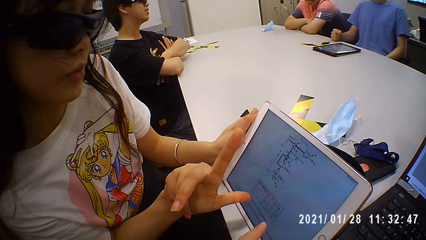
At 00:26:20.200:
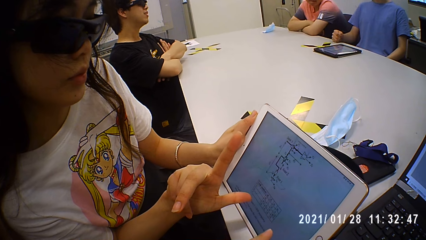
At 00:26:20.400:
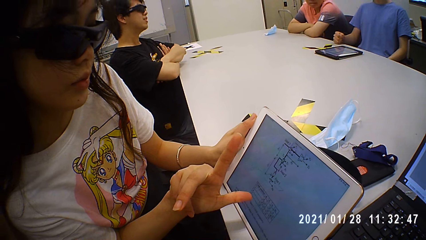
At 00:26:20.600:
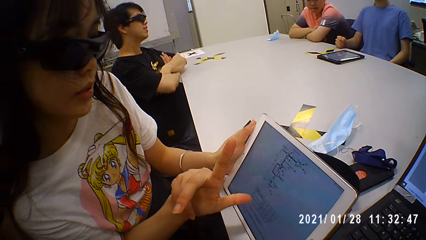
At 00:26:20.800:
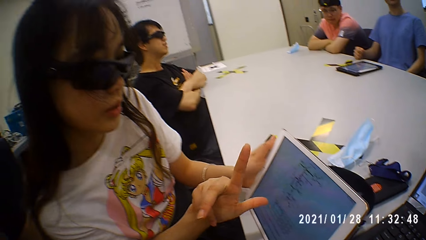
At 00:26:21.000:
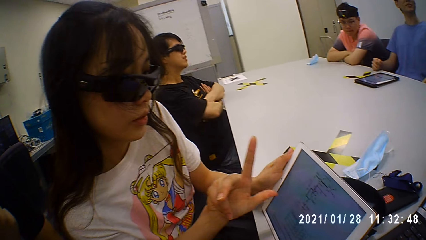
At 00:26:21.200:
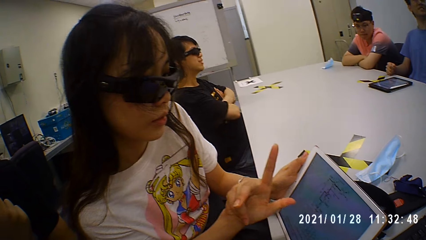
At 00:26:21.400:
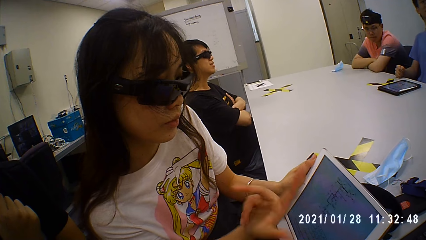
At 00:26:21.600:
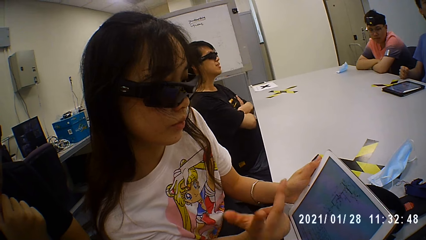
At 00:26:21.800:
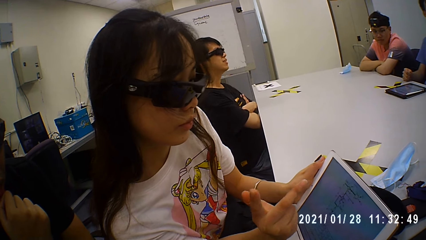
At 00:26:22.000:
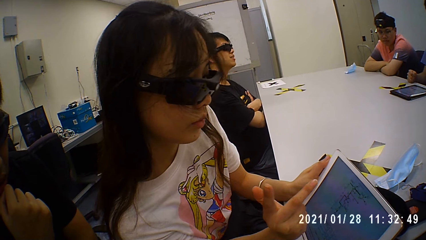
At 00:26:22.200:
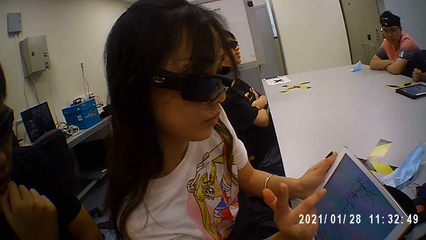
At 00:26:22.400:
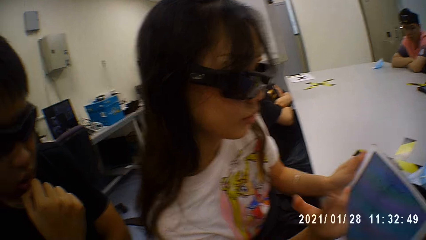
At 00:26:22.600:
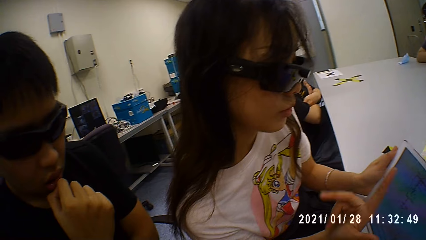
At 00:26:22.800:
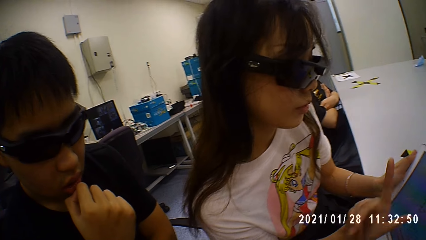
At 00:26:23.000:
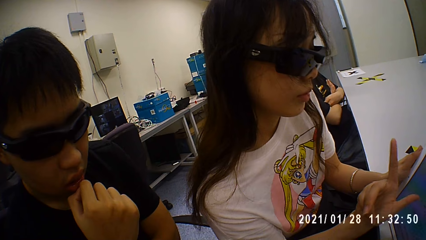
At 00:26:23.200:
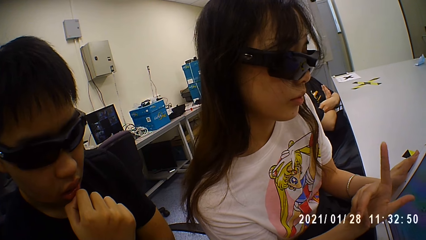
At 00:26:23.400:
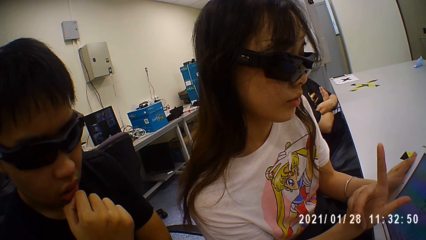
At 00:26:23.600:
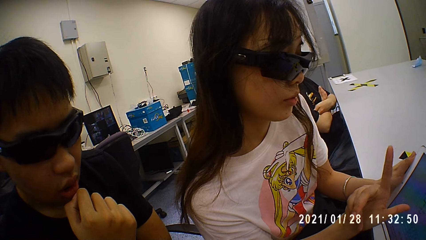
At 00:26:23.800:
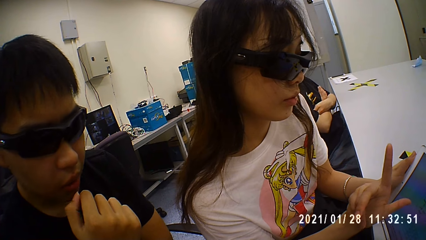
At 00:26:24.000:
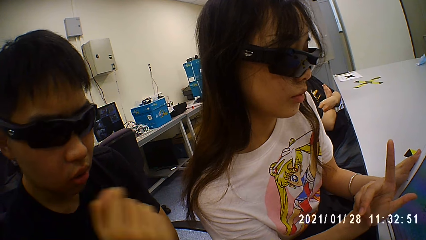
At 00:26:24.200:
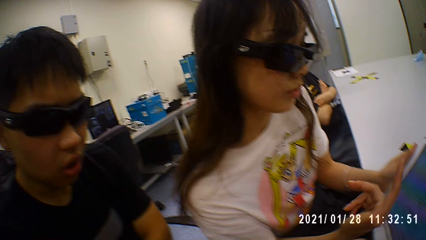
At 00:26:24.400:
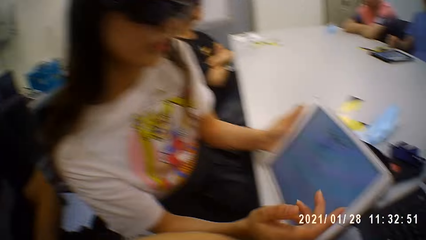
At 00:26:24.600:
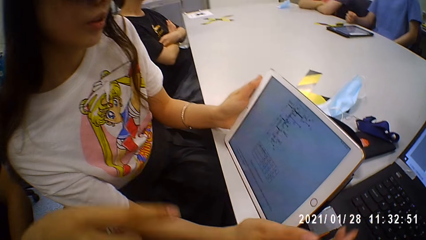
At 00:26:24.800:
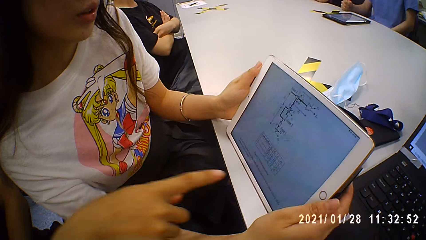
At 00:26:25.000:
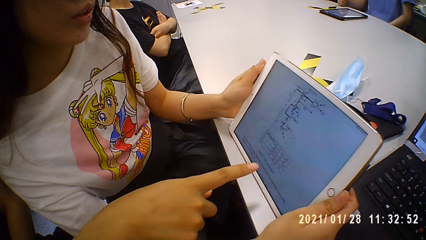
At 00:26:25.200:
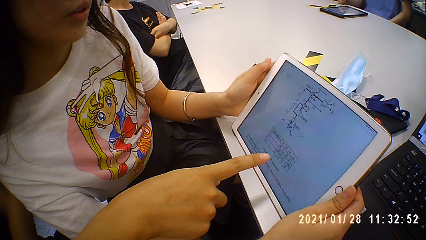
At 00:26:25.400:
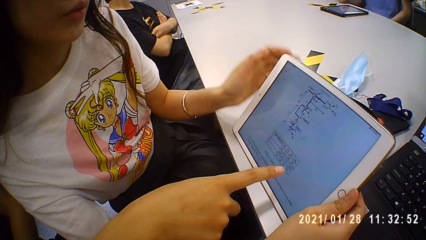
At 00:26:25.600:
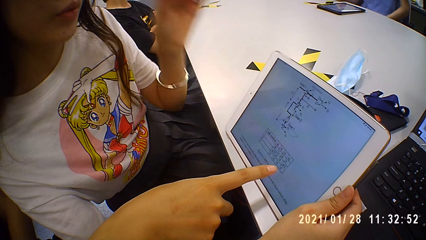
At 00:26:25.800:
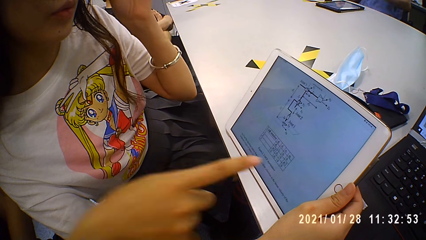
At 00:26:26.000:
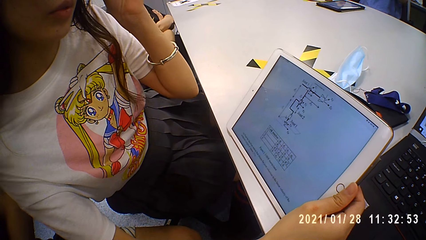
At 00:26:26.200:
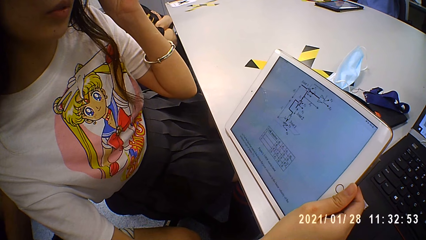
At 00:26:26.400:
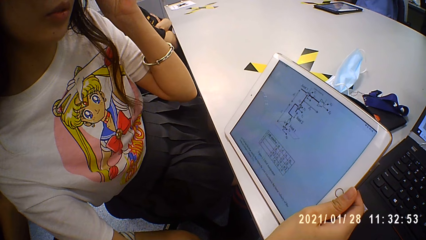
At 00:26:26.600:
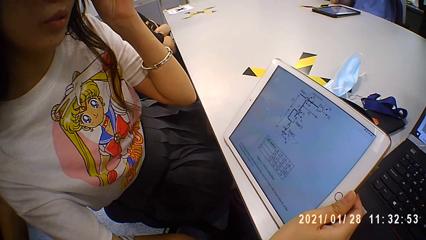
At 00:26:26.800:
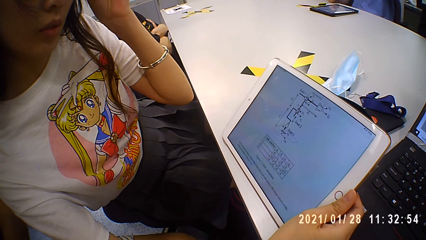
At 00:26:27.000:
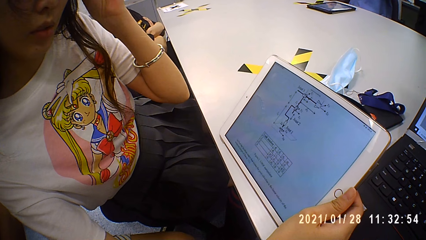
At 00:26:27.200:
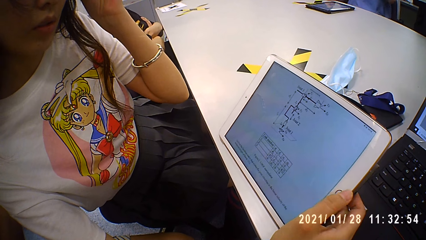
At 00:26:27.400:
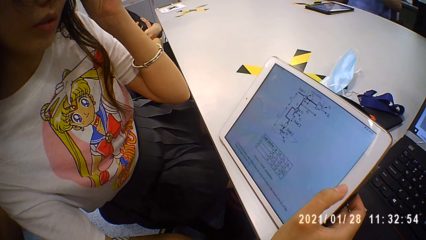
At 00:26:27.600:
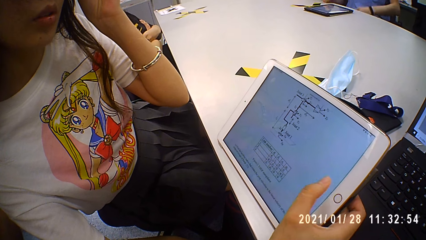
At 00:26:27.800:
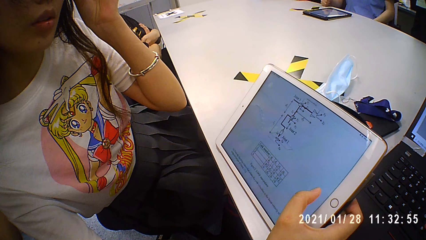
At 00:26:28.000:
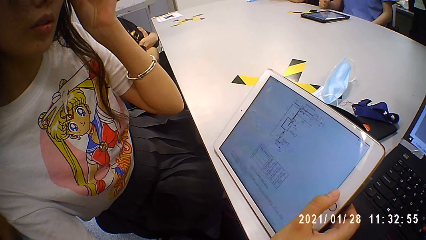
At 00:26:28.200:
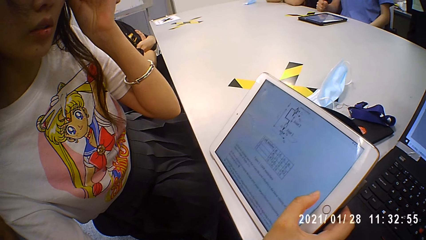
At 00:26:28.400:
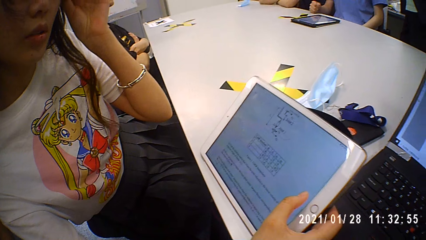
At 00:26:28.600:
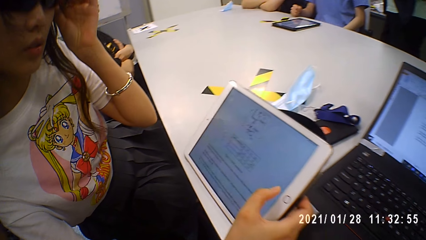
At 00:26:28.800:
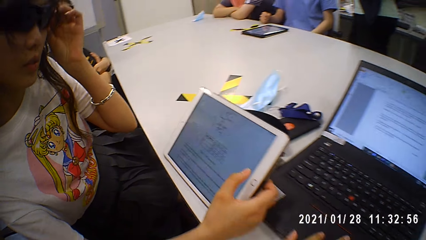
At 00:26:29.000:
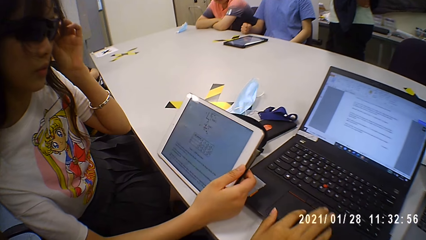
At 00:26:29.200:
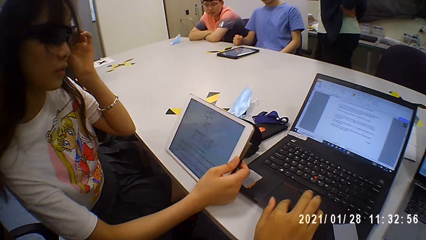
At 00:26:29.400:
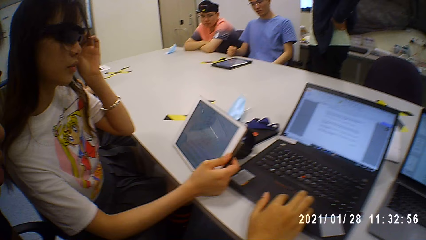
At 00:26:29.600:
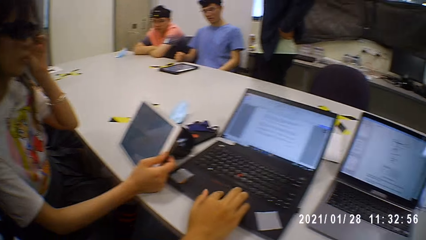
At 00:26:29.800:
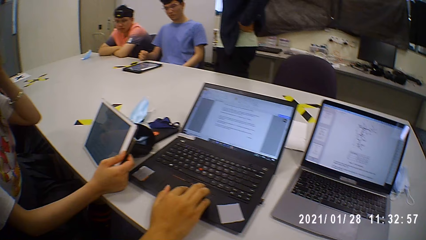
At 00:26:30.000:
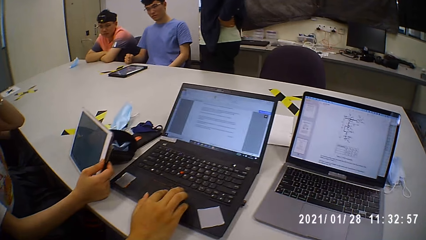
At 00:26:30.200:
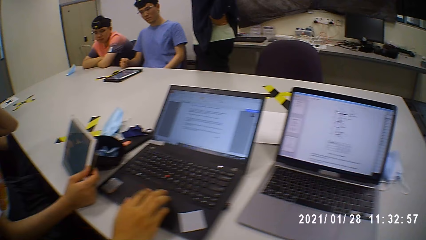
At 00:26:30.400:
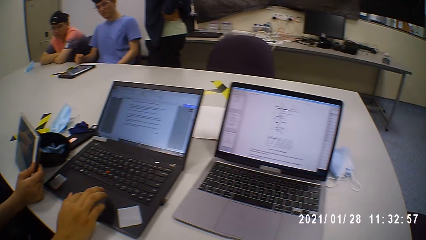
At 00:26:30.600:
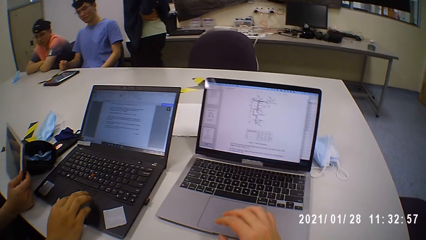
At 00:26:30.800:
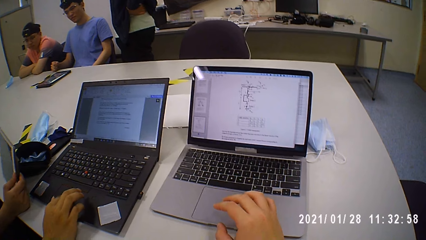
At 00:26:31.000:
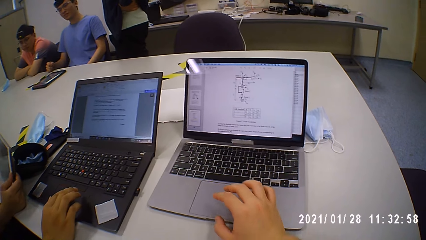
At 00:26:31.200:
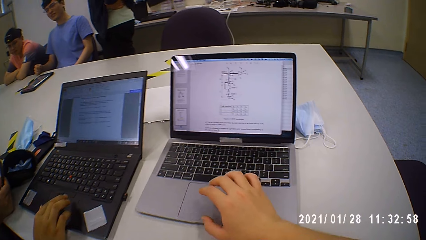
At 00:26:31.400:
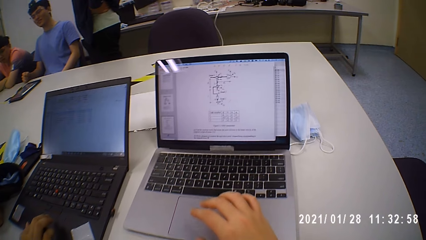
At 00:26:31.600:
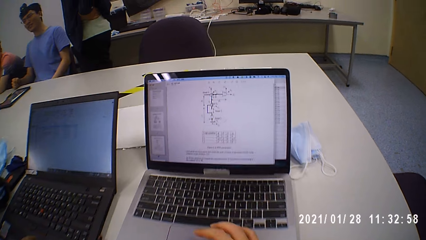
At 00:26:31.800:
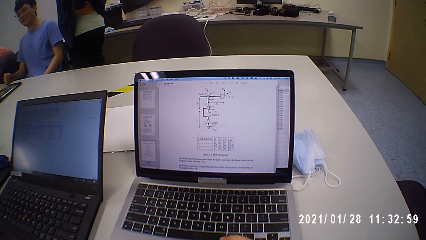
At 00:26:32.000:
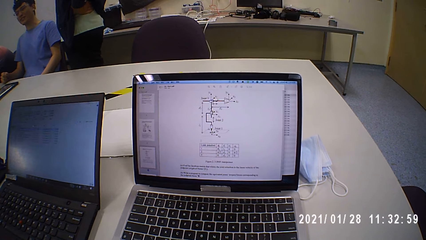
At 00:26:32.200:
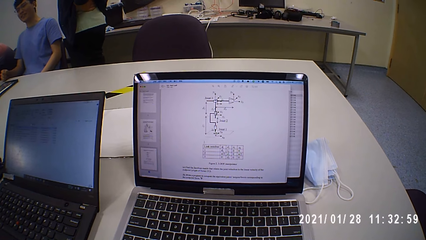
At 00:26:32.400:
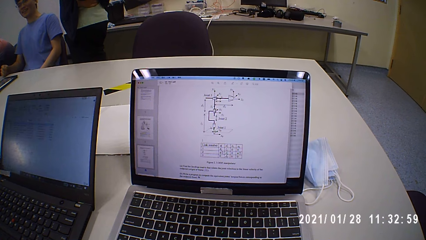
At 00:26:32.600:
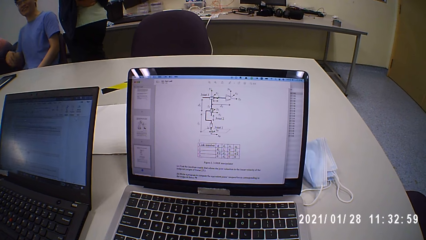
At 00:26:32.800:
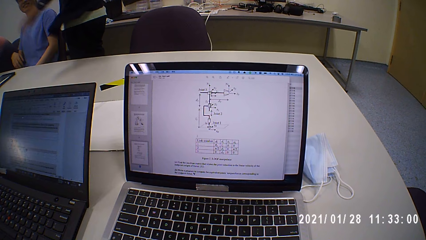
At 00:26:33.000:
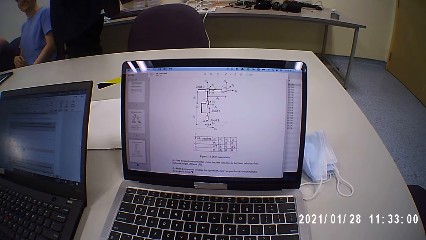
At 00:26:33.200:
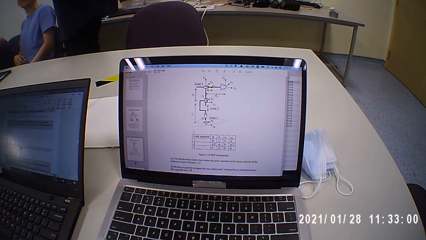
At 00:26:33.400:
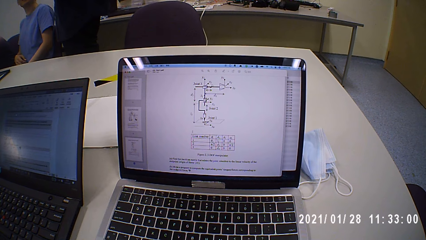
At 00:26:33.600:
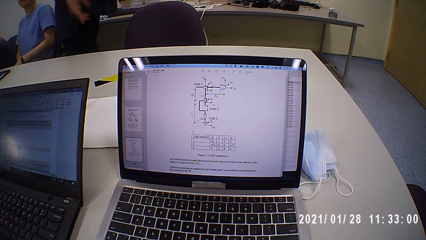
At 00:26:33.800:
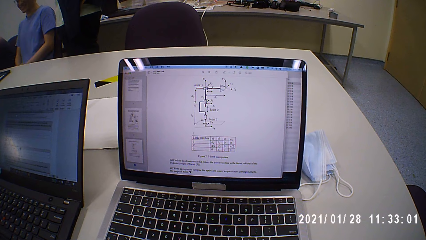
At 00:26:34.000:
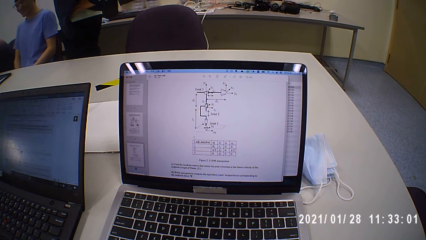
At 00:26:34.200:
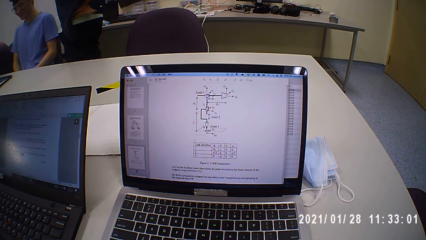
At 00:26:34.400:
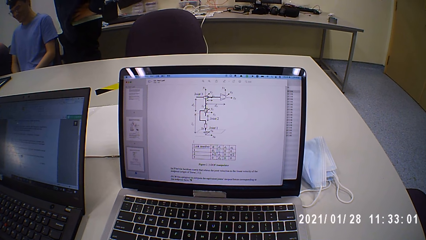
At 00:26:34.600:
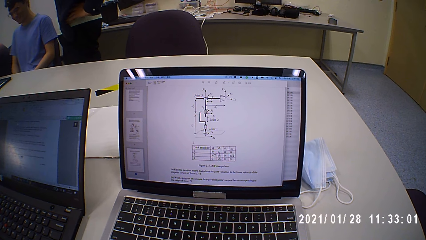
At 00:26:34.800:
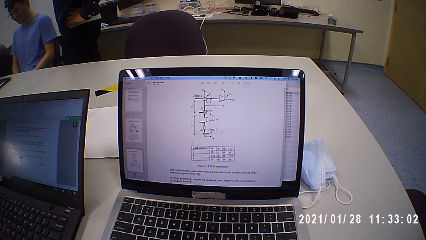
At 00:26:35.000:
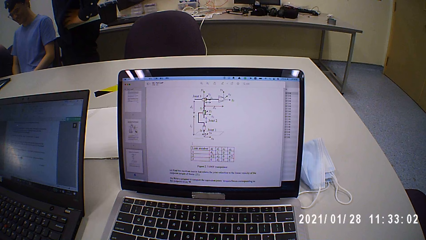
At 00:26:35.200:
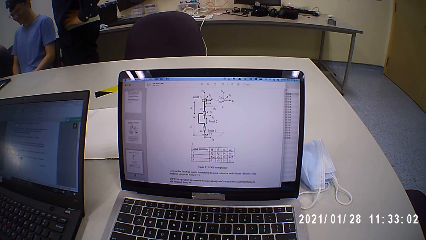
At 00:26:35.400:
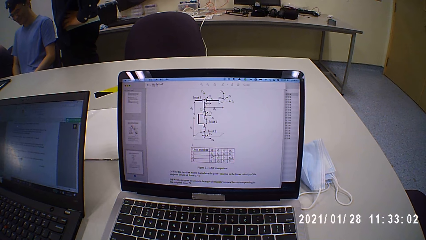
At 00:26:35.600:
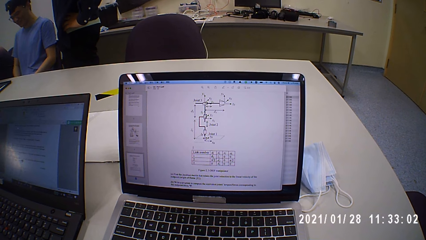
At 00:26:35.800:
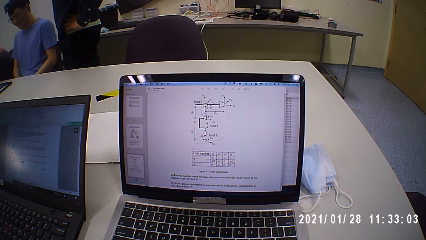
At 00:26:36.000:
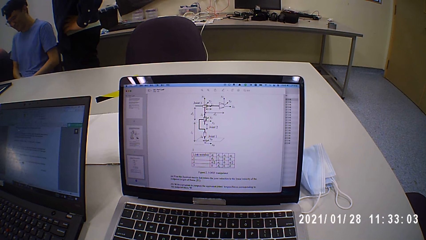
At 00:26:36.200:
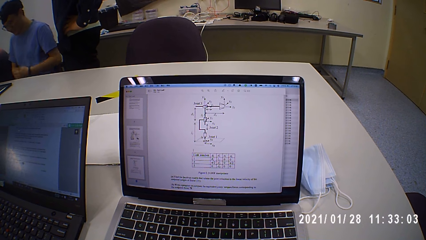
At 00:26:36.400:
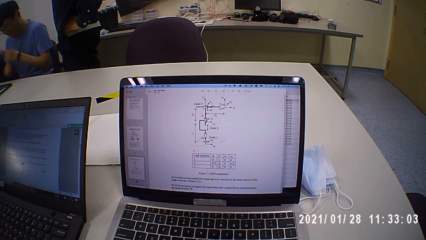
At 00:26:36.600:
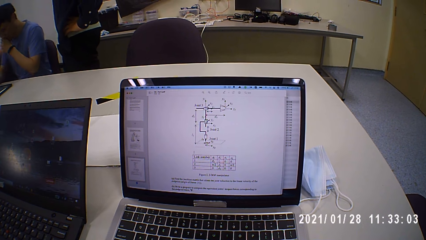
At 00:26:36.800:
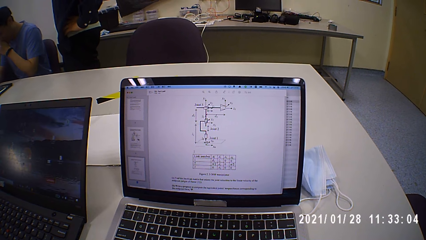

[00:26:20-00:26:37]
The camera wearer talks to the man. The man talks to the camera wearer. The man talks to the camera wearer again and points at the tablet. The person touches the goggles. The woman looks at the tablet and touches the tablet screen. The person scrolls on the tablet. The man touches the laptop touchpad. The camera wearer looks at the laptop and touches the laptop touchpad. They scroll on the tablet.
